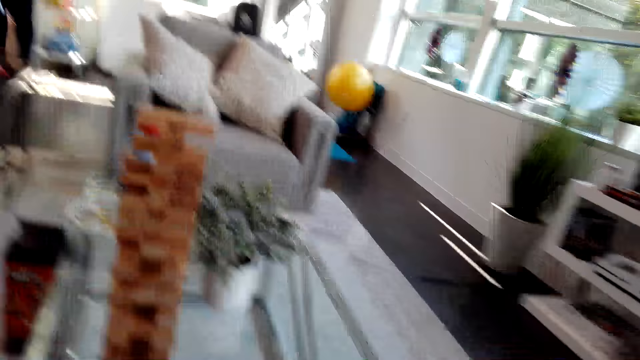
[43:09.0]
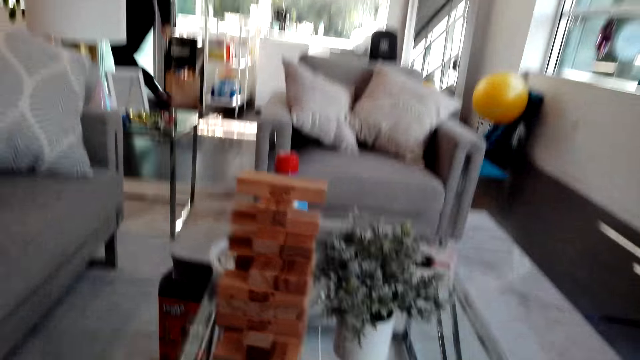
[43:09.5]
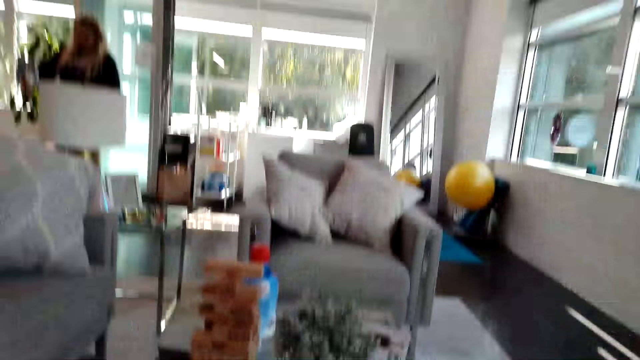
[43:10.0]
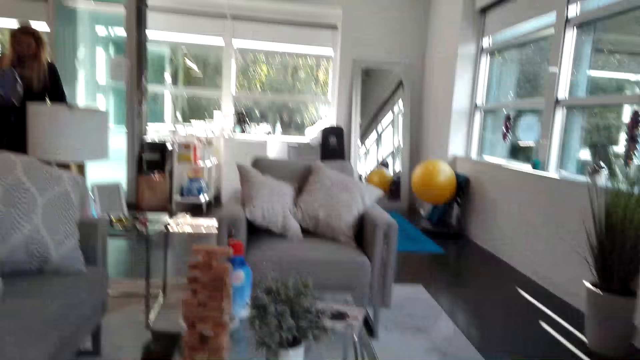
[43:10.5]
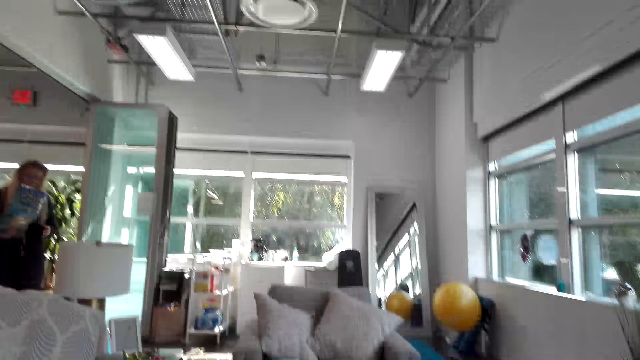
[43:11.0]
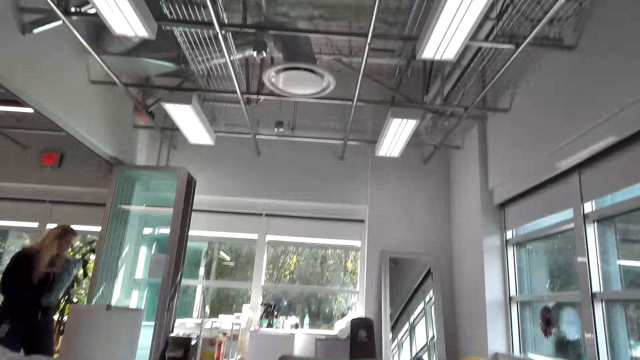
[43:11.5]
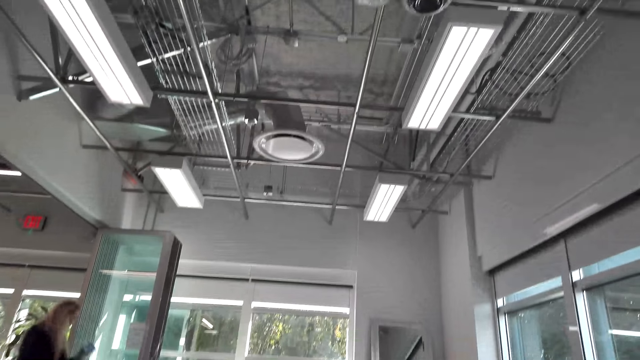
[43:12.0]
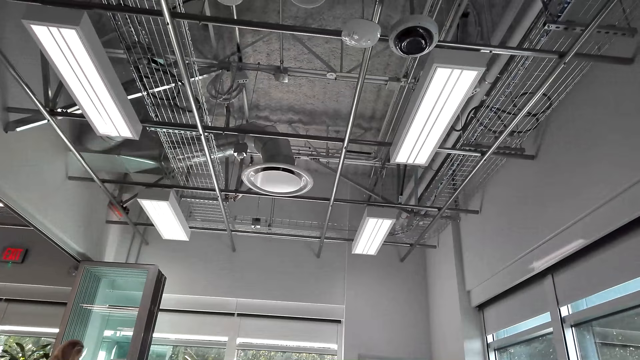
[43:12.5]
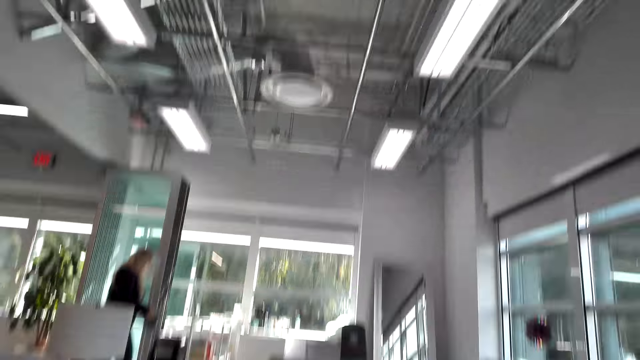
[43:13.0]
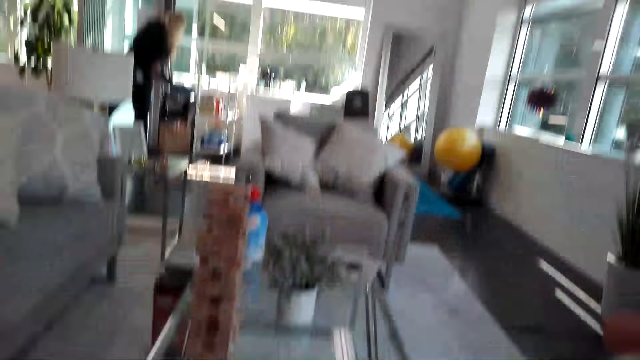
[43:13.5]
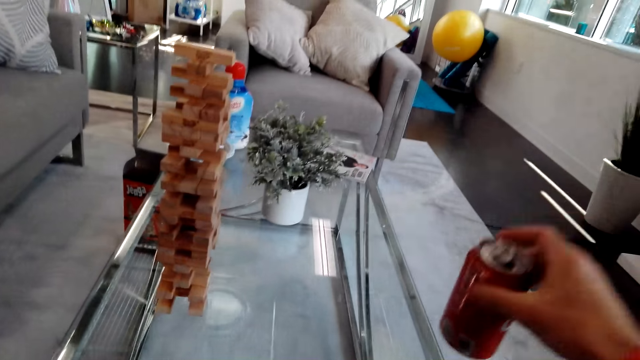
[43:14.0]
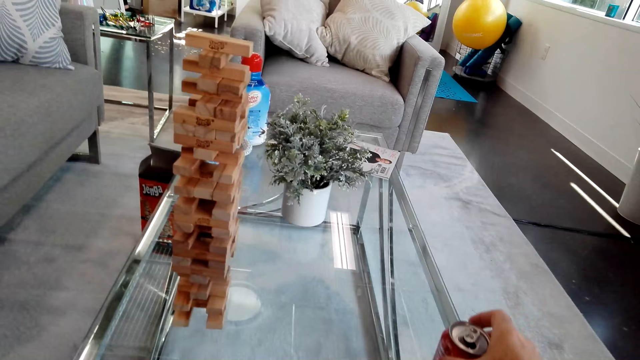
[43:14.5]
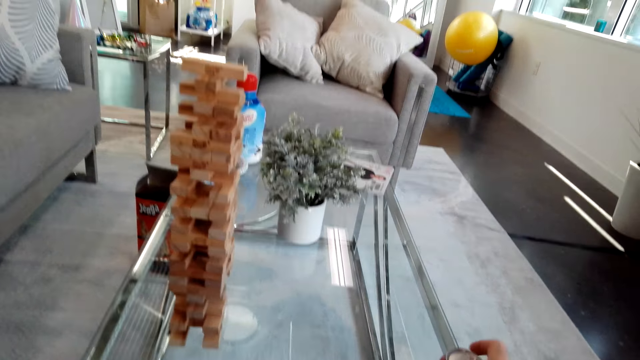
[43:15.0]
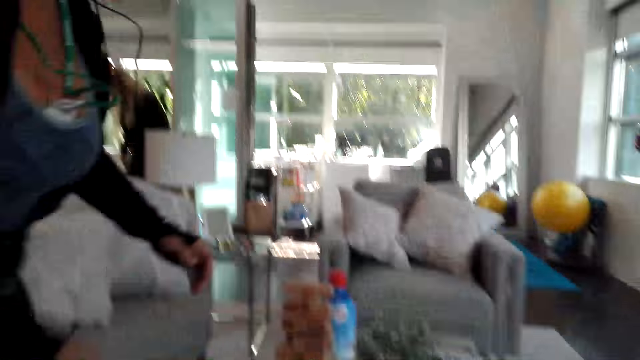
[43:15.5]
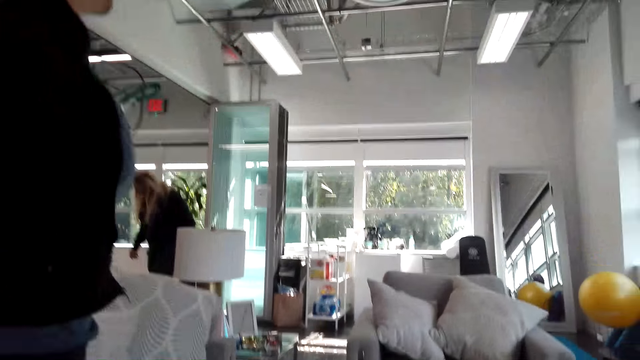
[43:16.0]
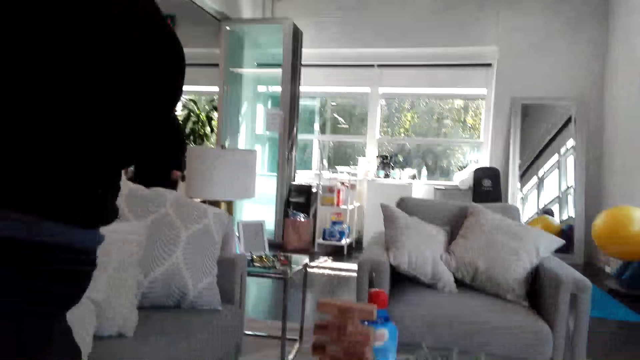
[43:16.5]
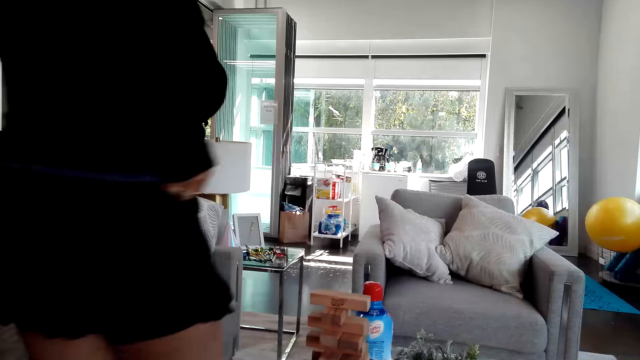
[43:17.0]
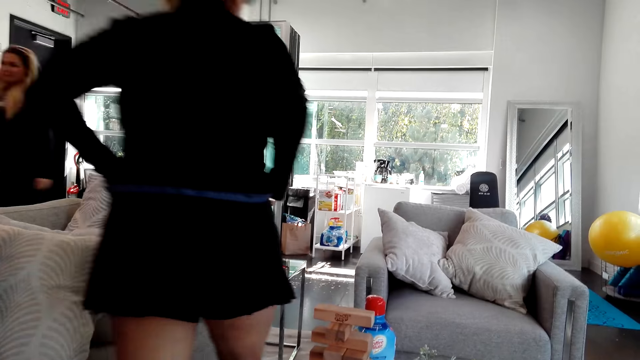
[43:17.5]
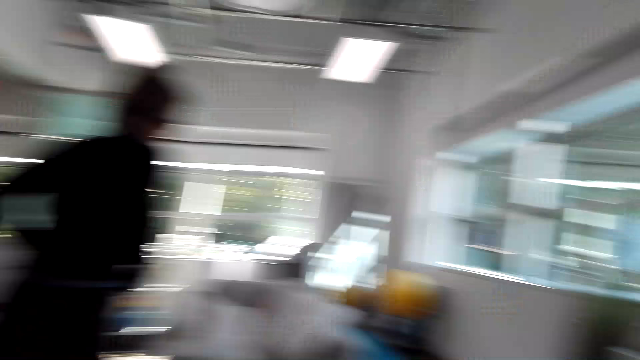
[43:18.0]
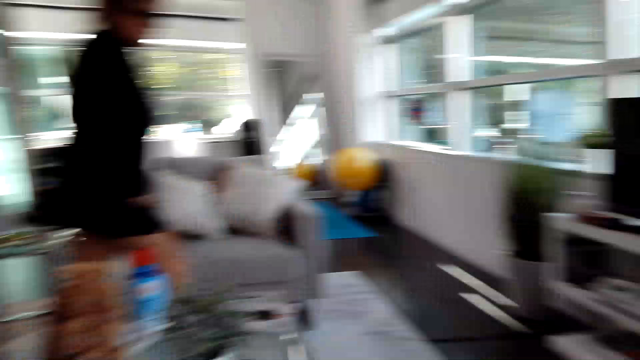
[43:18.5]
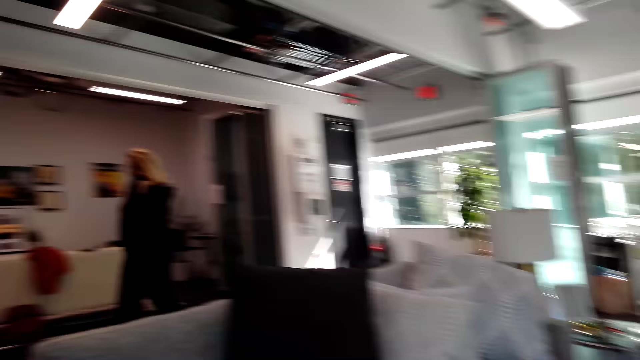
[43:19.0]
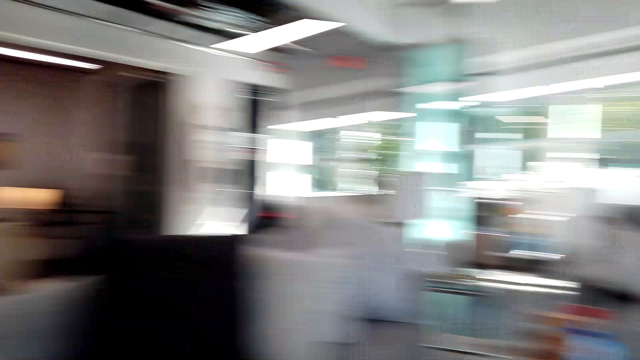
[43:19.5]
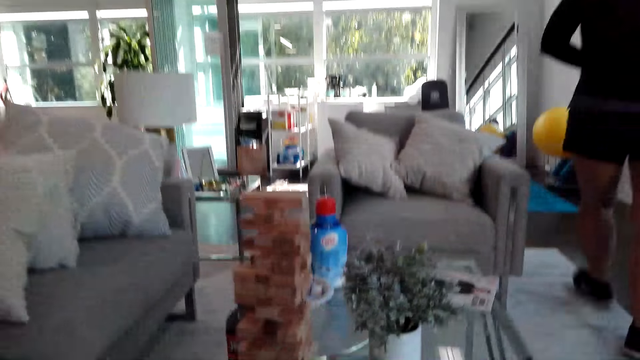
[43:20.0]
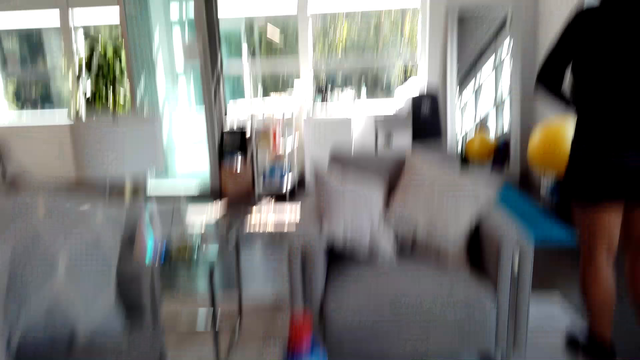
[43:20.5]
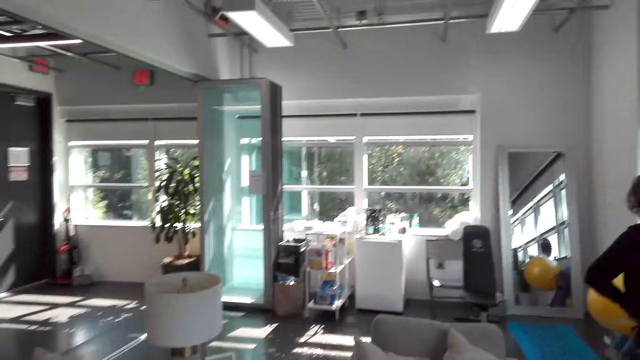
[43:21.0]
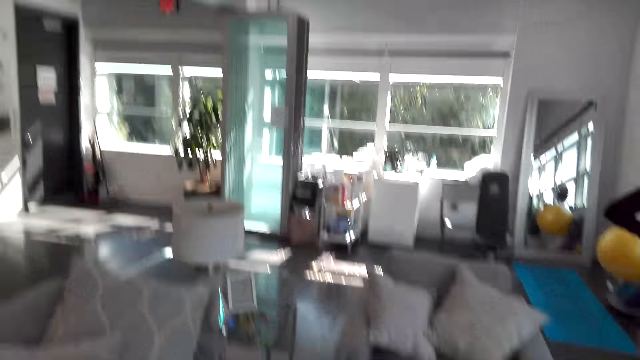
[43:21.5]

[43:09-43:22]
The camera wearer looks around the room. They put the drink can on the table. A woman stands up. The camera wearer looks around the room. The woman walks on the floor.

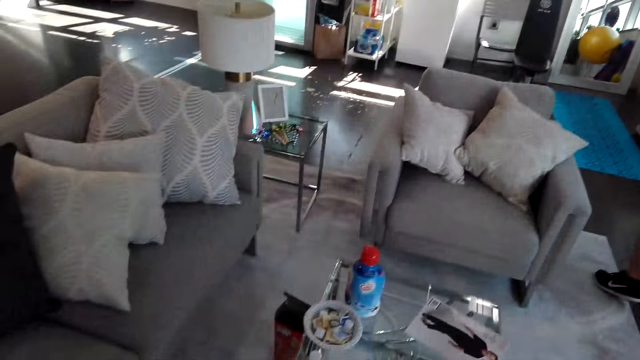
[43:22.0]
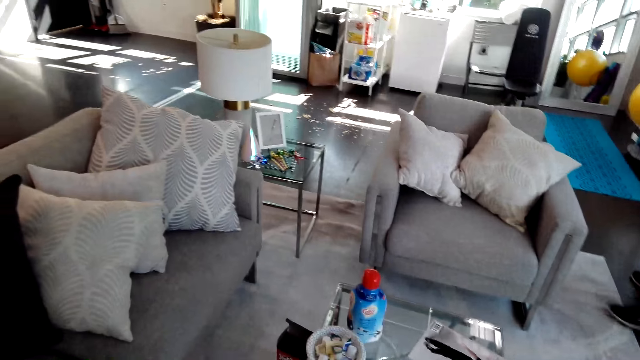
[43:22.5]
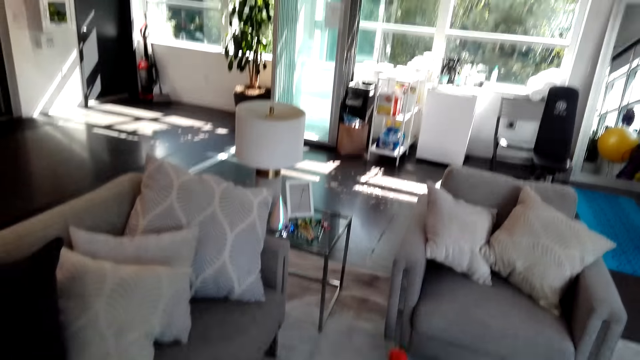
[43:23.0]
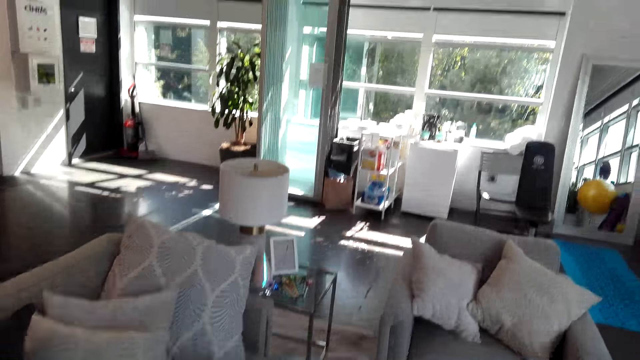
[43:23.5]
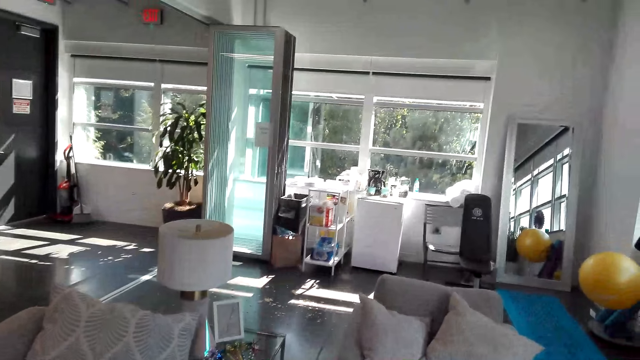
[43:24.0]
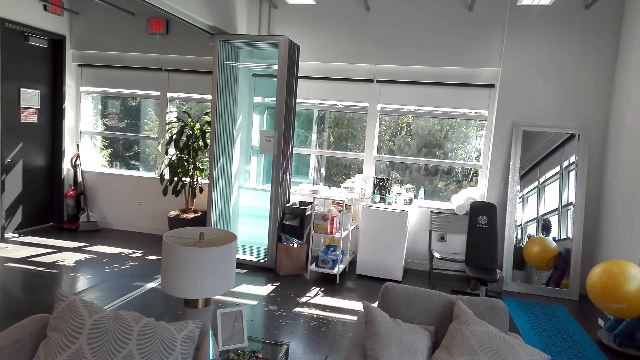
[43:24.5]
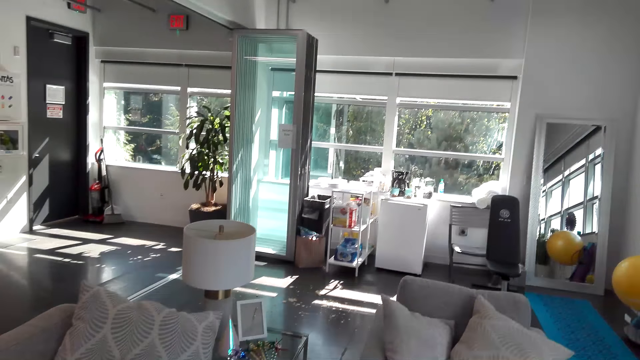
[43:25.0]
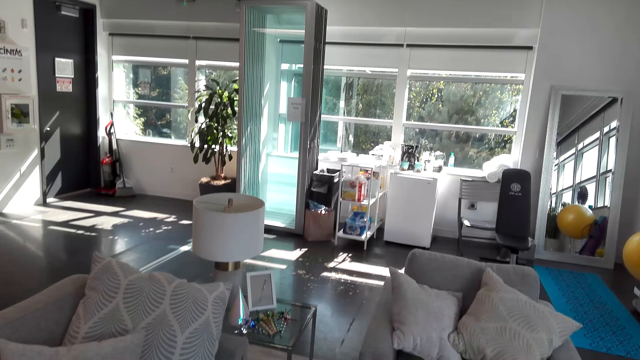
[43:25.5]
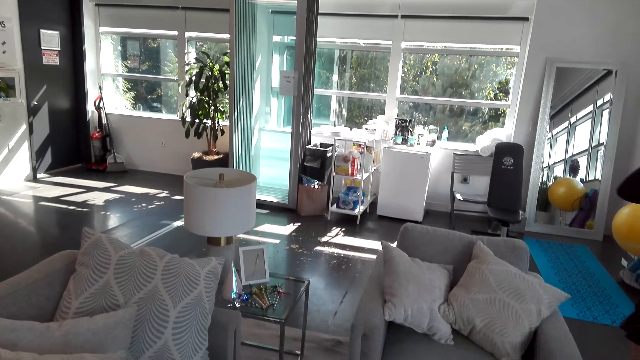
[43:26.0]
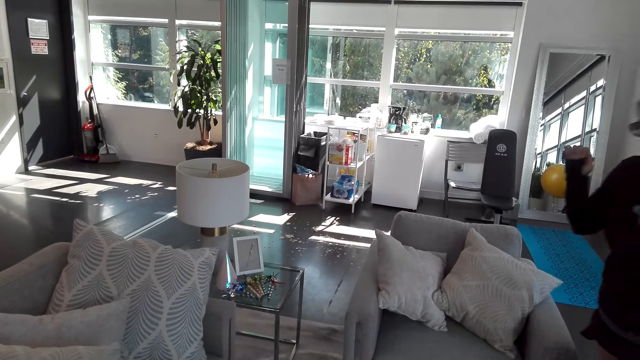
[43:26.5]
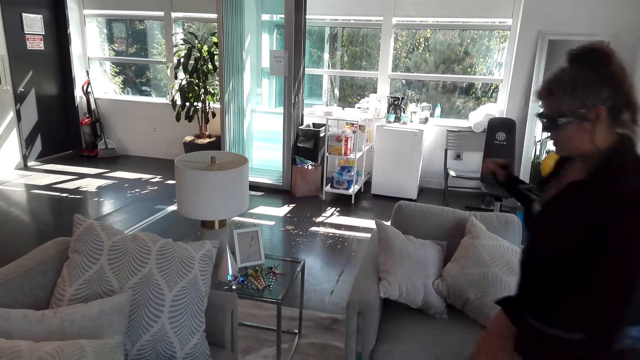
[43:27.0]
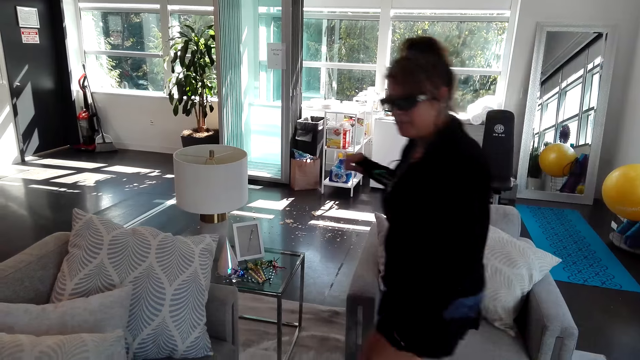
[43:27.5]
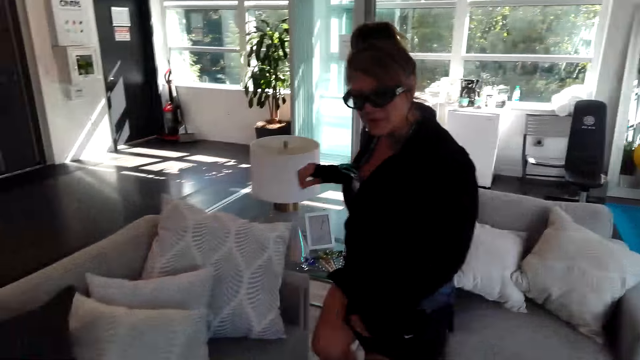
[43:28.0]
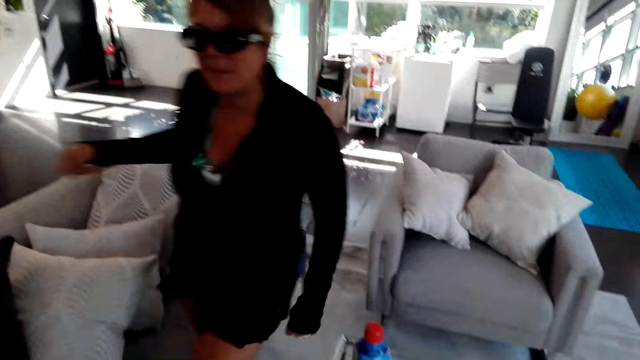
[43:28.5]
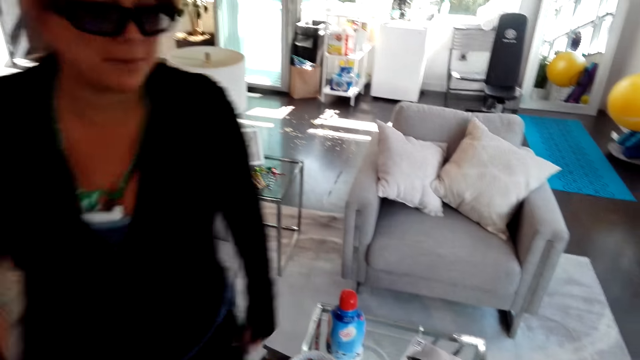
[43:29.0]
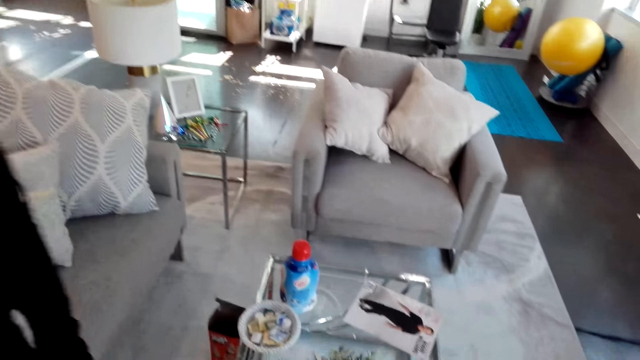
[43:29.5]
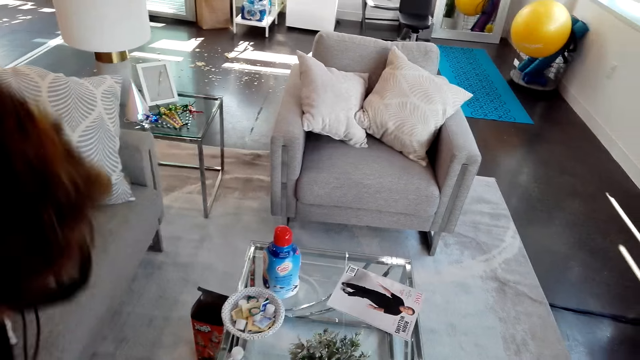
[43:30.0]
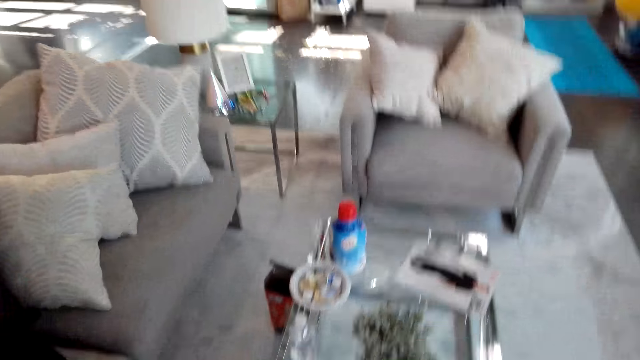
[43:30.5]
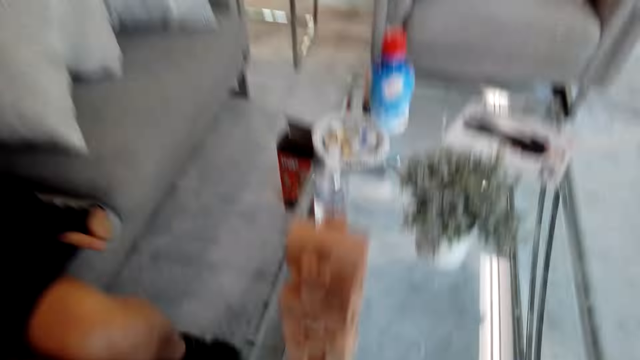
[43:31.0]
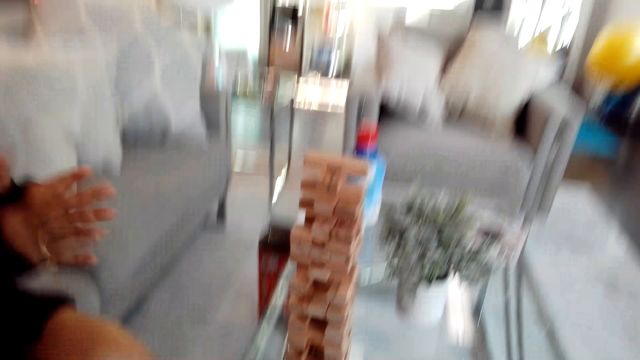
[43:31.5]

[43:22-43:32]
A woman walks on the floor. The woman sits on the sofa on the floor.
